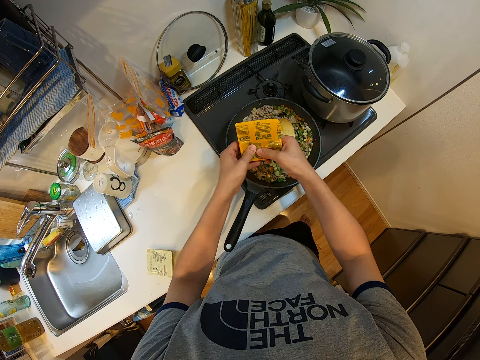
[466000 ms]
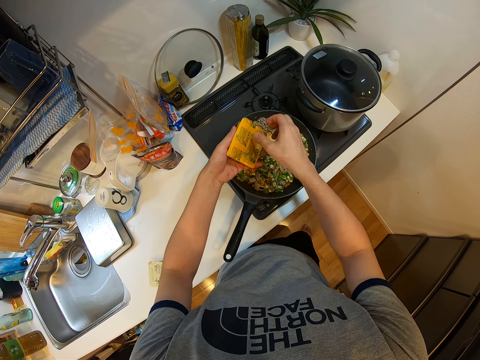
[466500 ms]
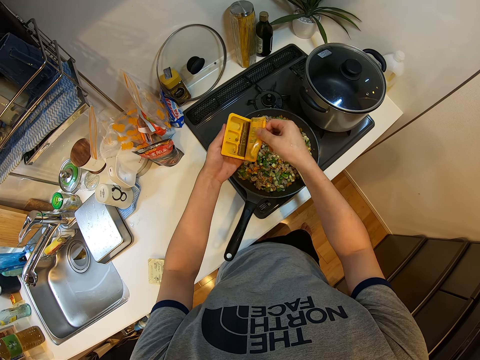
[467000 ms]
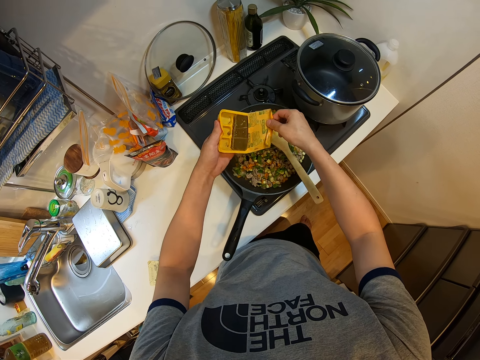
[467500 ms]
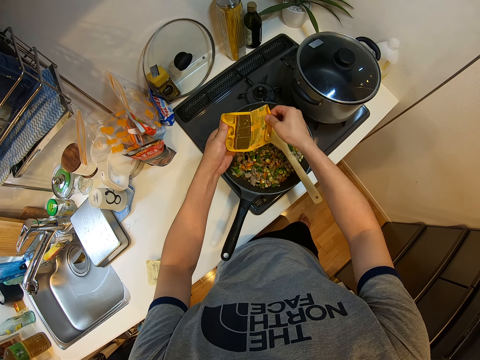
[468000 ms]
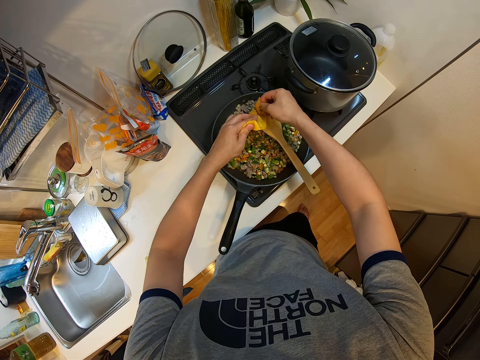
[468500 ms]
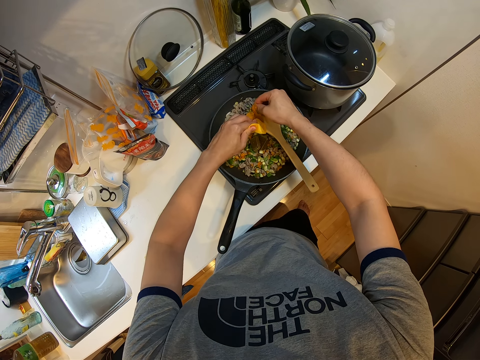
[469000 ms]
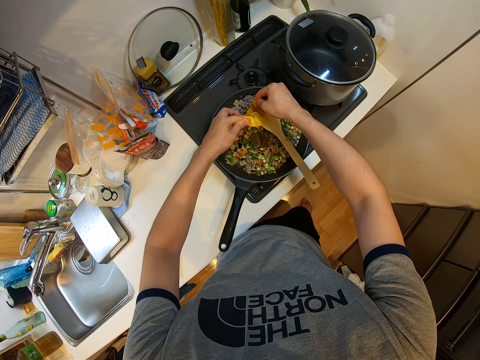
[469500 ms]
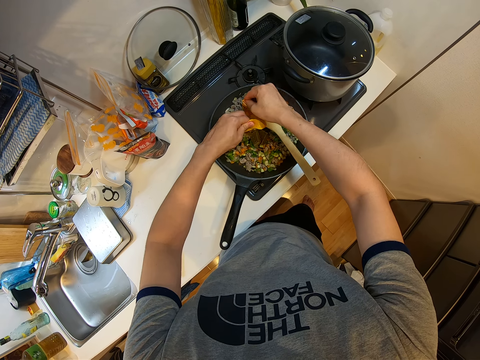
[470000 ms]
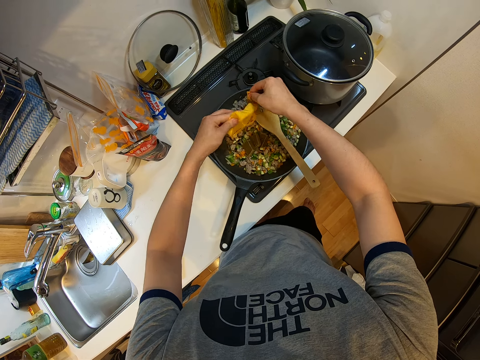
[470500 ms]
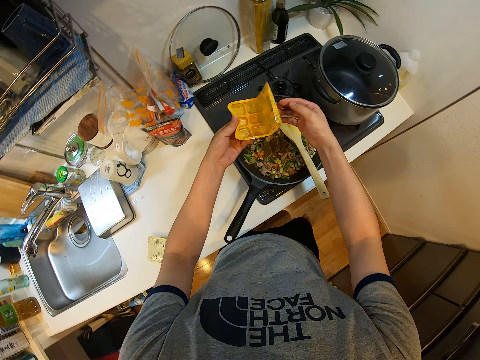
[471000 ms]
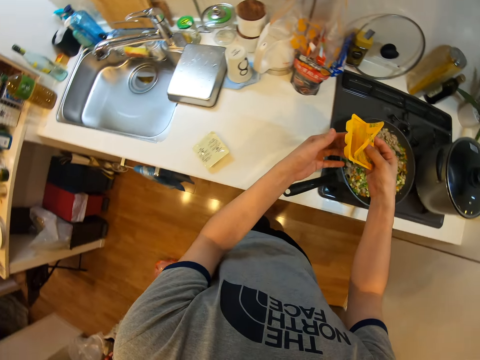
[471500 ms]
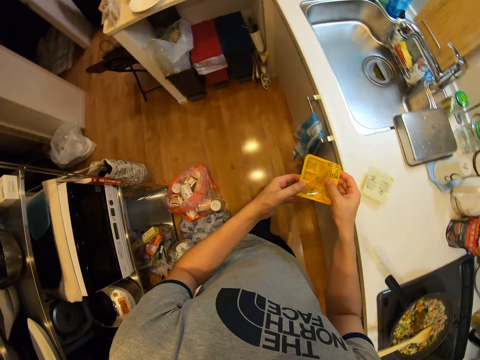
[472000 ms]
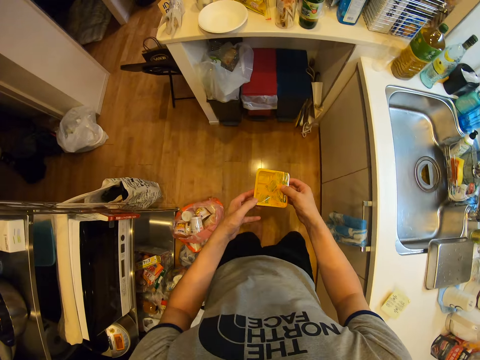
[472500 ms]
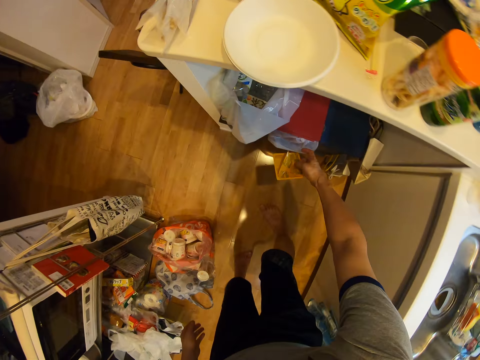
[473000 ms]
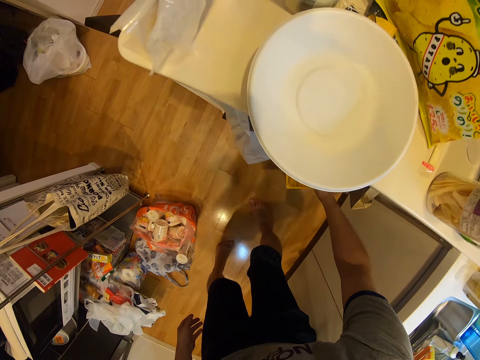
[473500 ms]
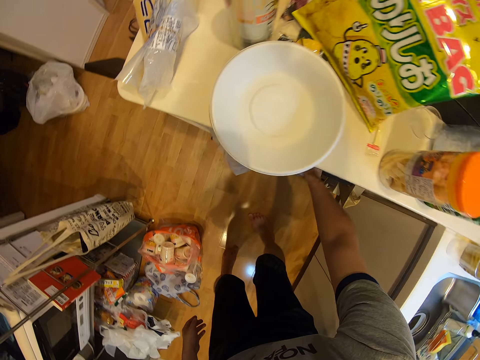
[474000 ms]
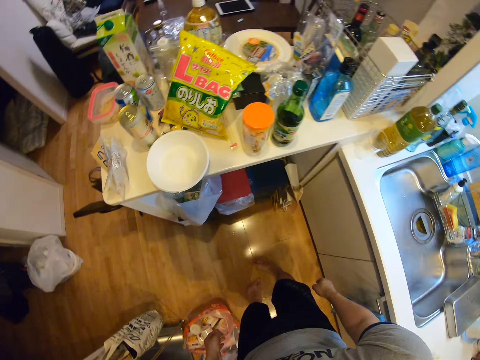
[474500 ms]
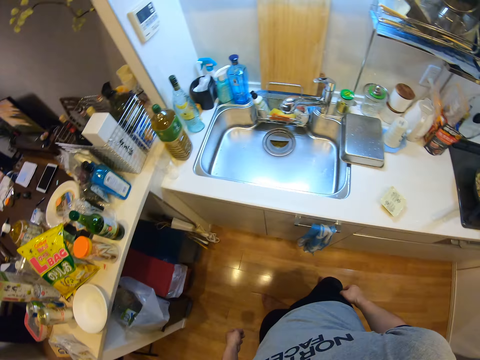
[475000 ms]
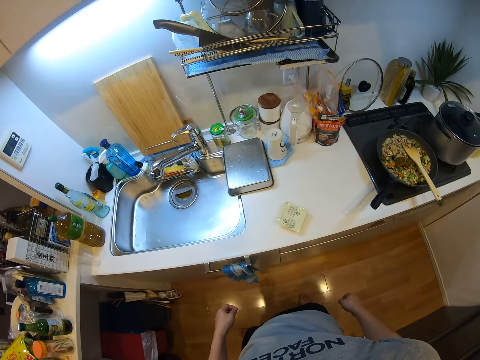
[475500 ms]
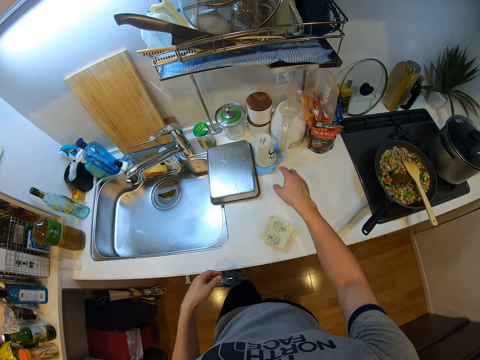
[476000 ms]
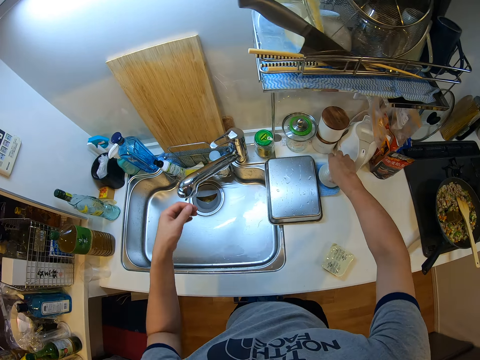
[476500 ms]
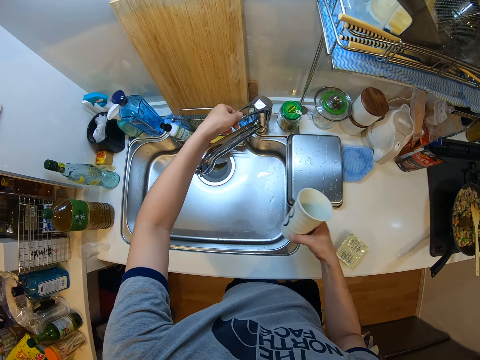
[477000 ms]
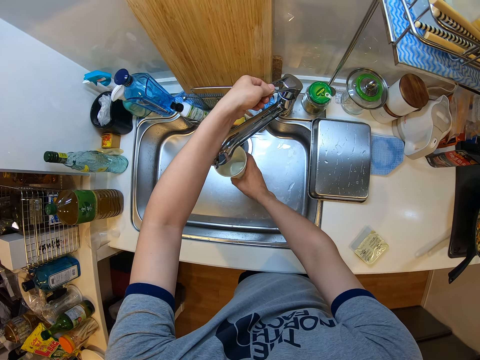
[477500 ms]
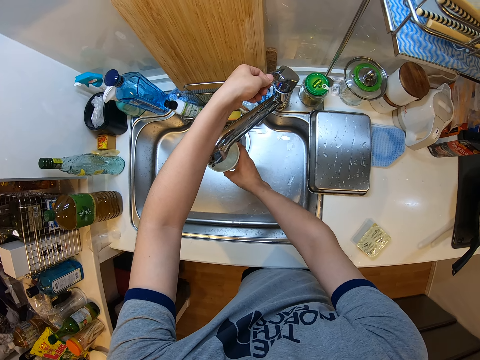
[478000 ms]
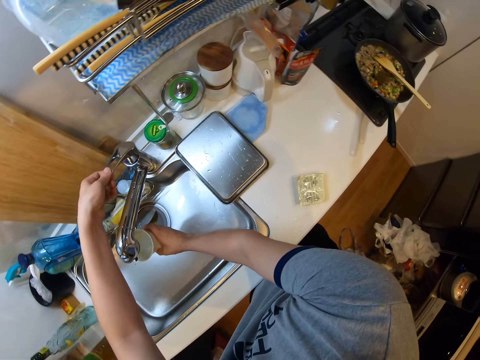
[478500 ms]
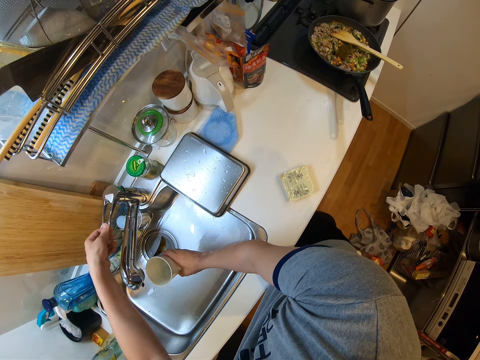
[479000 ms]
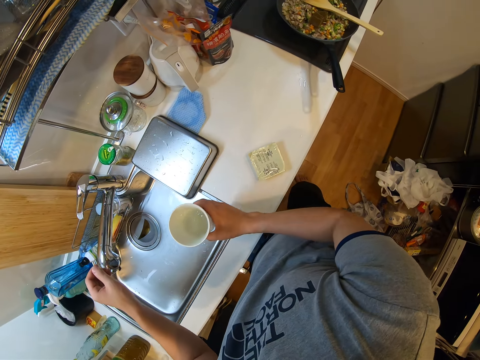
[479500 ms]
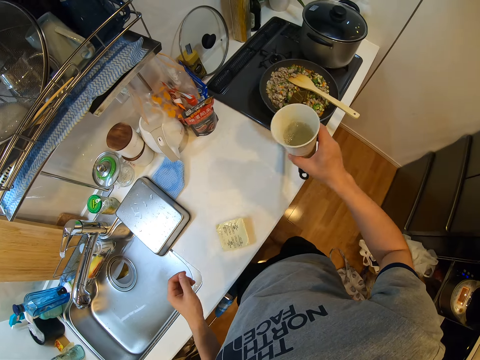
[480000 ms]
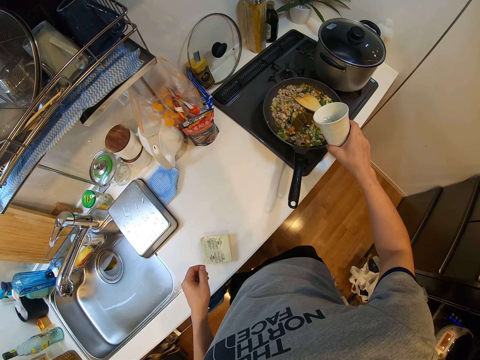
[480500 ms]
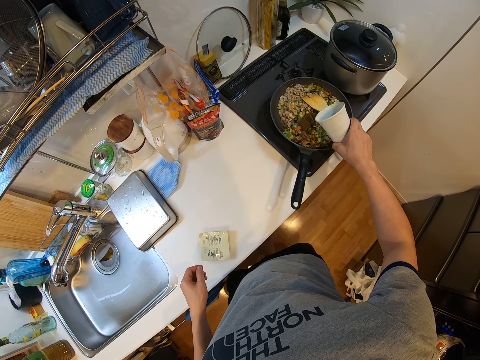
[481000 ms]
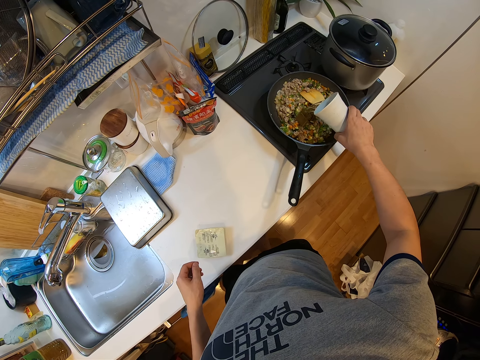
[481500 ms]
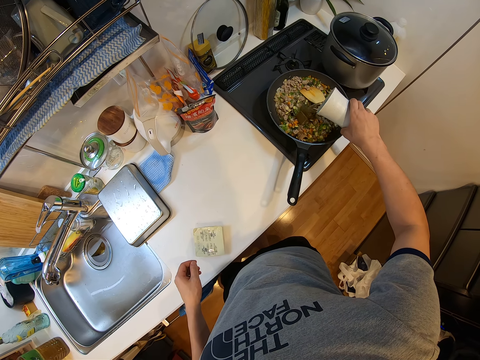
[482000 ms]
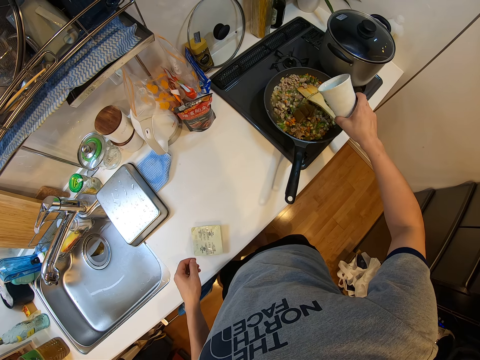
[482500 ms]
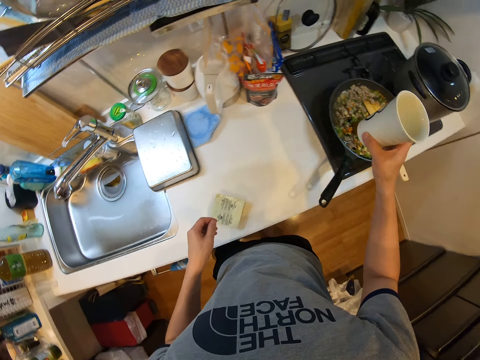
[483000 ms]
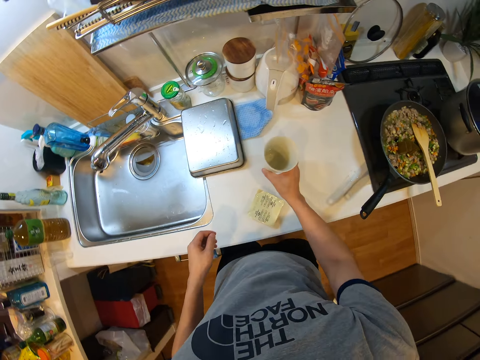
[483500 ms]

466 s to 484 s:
The camera wearer presses the food paste in his hands. He breaks the seasoning cubes. He opens the food paste in his hands. He puts the seasoning cube in the meat mixed with vegetables. He opens the trash box or dustbin. He drops the nylon of the paste in the dustbin under the kitchen table. He picks up the cup or glass on the kitchen table with his right hand. He turns on the tap with his left hand. He fills the glass with water. He places the cup under the tap. He turns off the tap. He pours the cup of water into the frying pan.

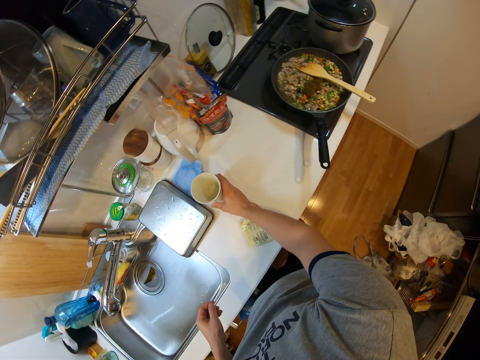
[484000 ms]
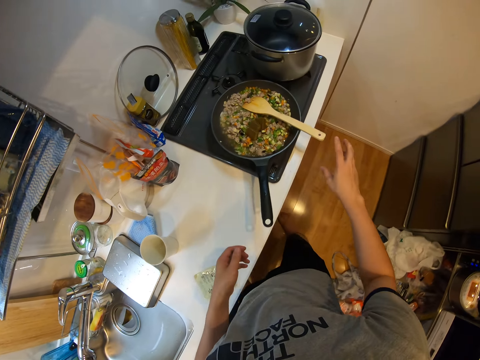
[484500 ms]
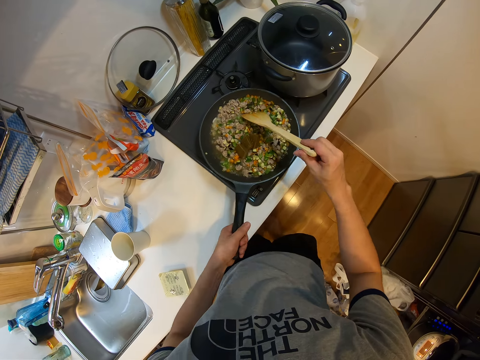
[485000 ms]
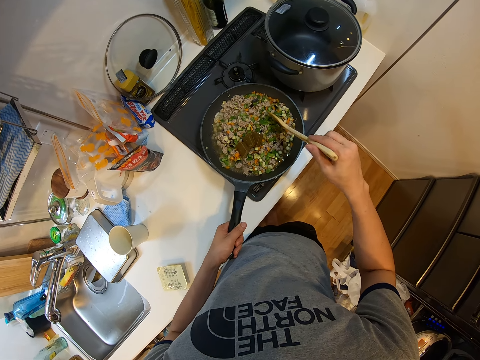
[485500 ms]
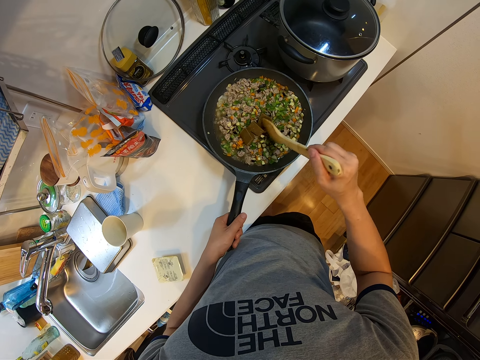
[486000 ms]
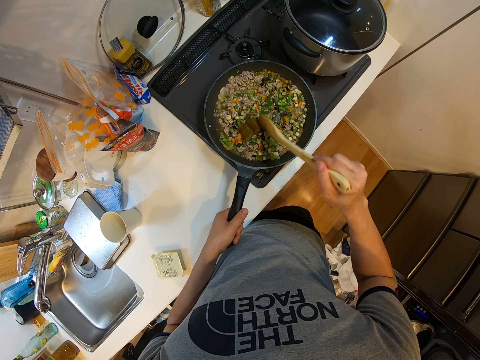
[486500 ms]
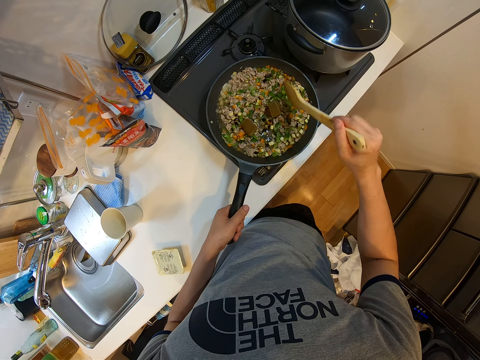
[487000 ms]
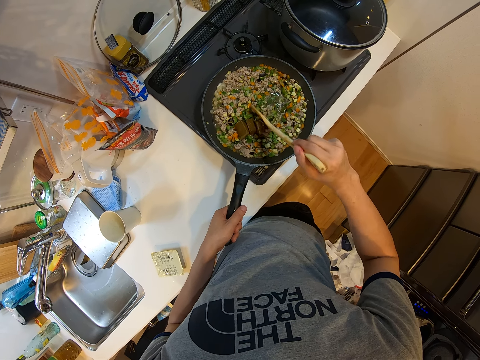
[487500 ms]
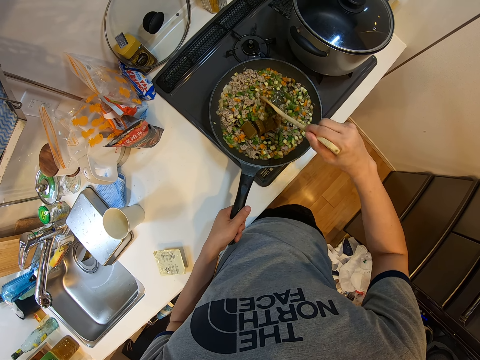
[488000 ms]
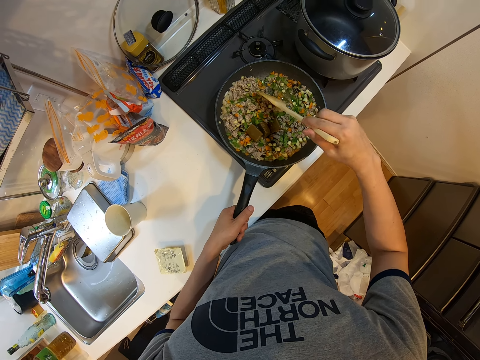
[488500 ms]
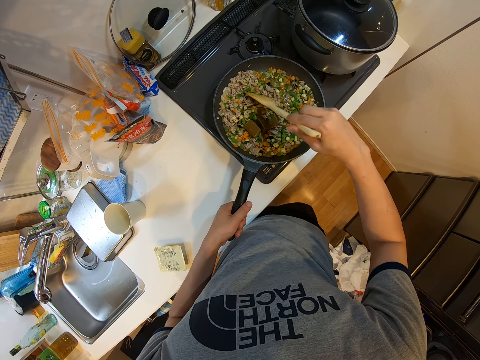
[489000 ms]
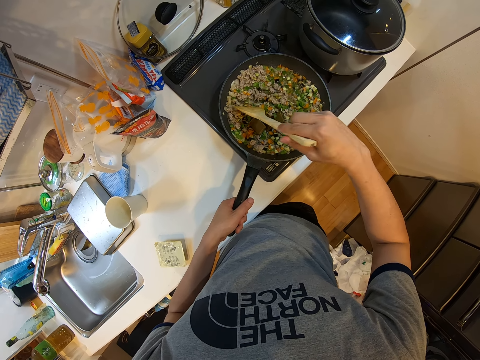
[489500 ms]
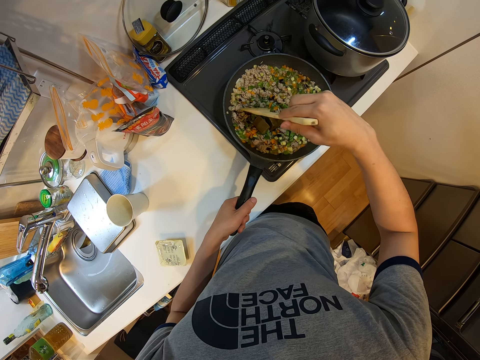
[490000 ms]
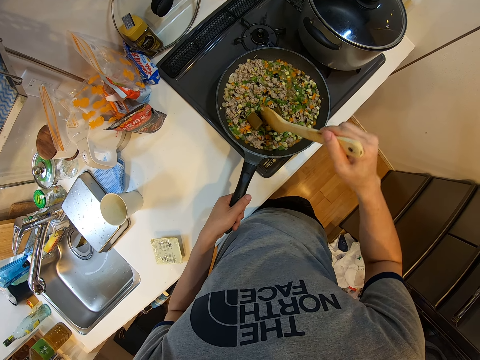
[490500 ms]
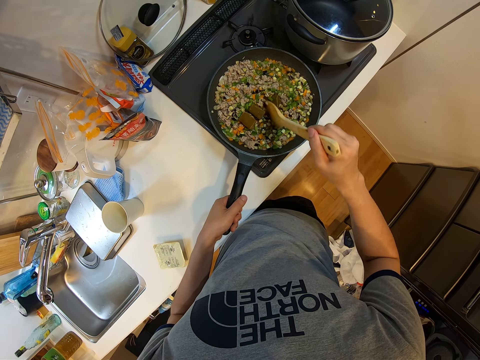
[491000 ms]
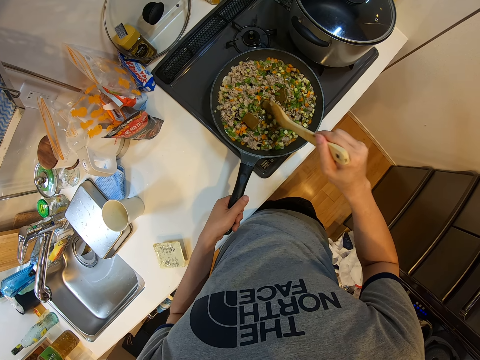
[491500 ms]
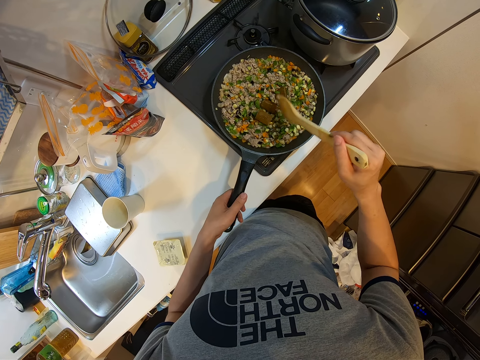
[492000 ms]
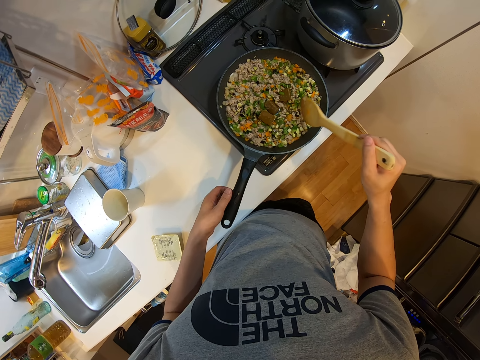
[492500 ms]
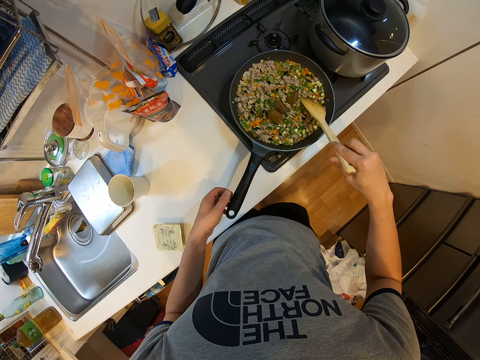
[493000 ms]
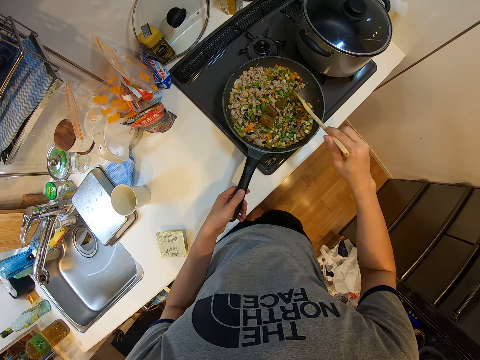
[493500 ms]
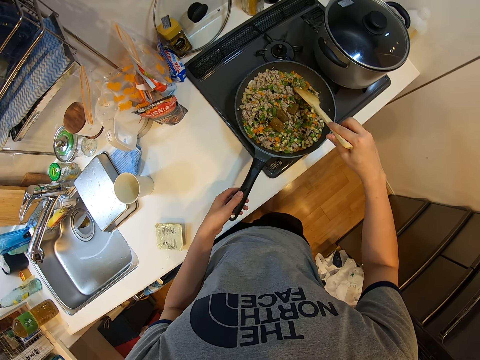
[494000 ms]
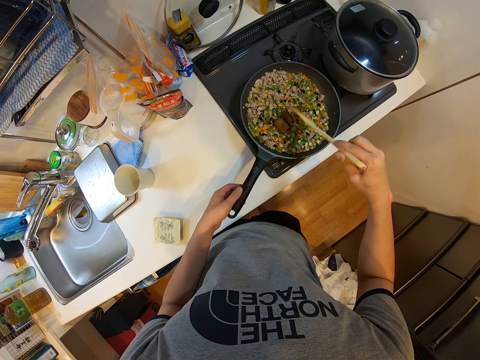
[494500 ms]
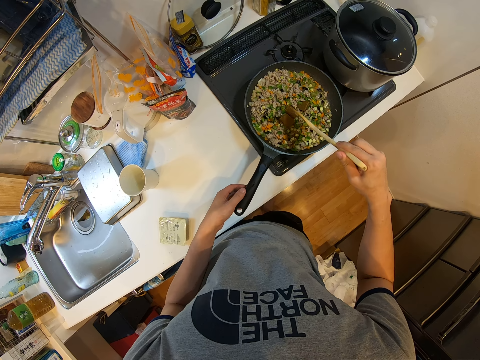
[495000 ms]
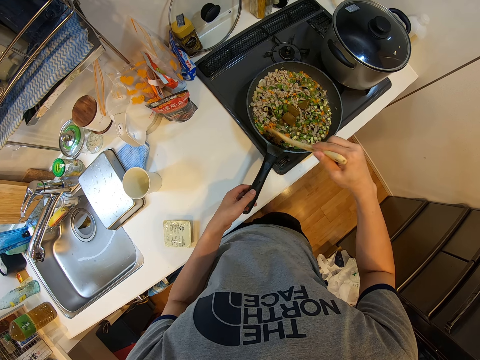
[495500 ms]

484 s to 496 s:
The camera wearer places the cup on the table. He holds the frying pan with his left hand. He holds the wooden ladle with his right hand. He takes the wooden spoon. He stirs the meat mixed with vegetables using the wooden spoon.
